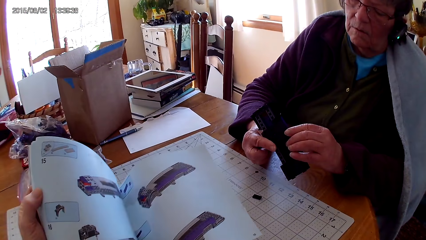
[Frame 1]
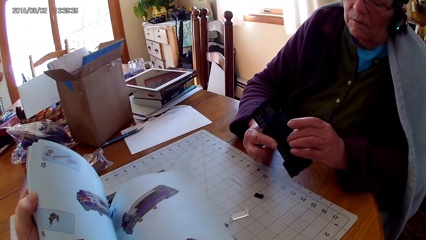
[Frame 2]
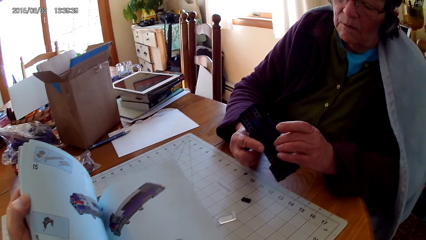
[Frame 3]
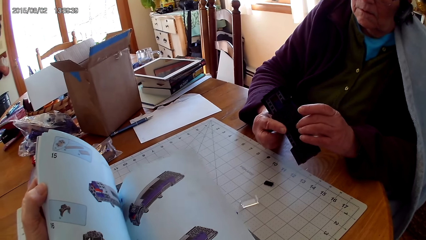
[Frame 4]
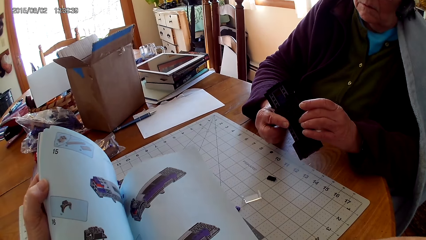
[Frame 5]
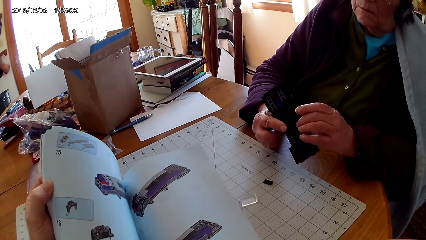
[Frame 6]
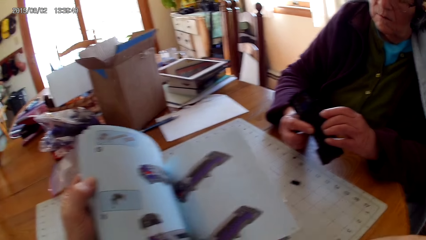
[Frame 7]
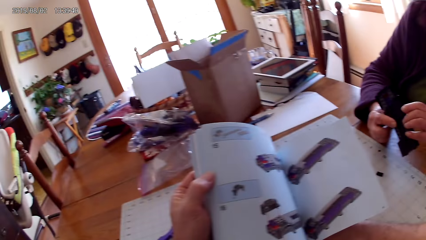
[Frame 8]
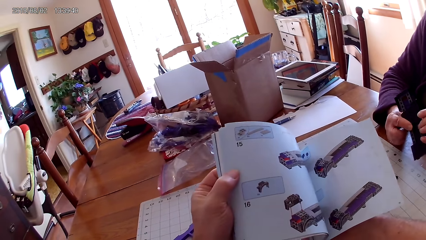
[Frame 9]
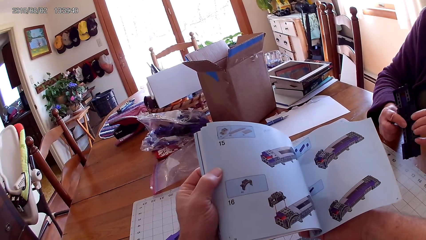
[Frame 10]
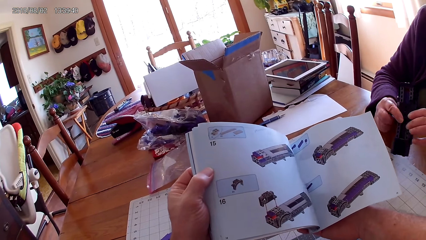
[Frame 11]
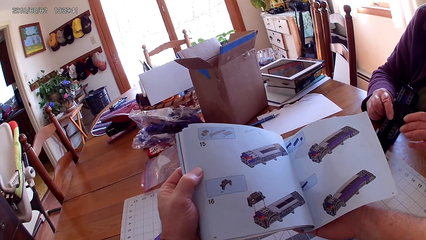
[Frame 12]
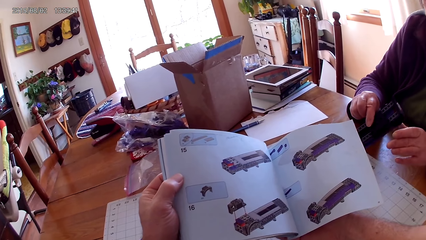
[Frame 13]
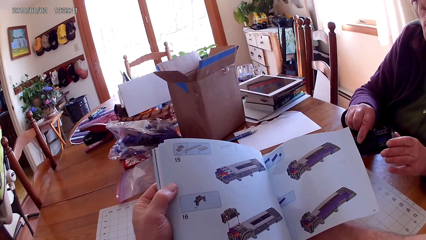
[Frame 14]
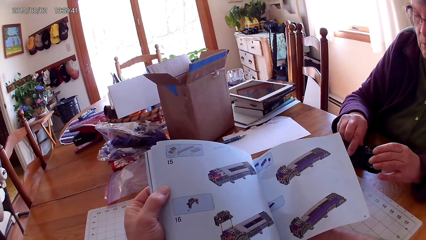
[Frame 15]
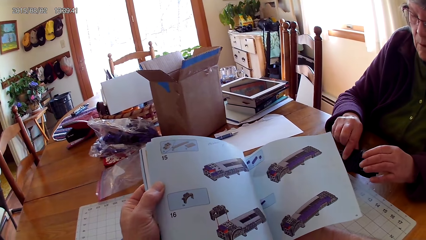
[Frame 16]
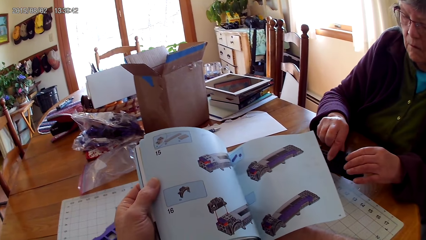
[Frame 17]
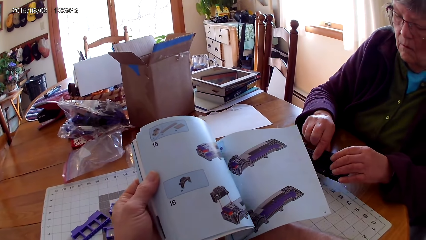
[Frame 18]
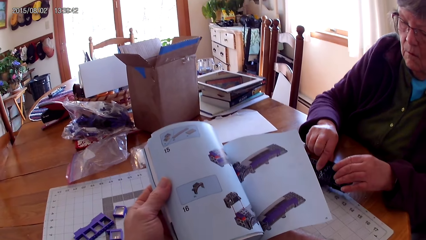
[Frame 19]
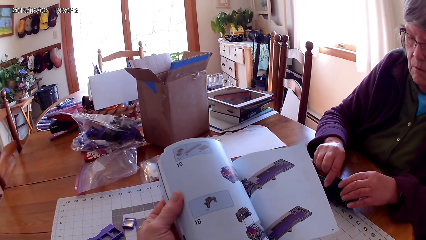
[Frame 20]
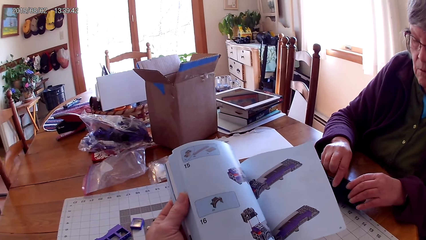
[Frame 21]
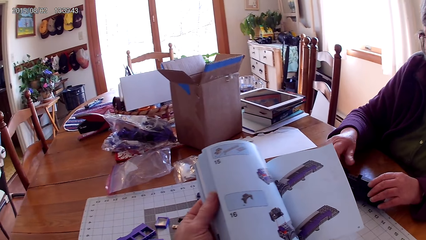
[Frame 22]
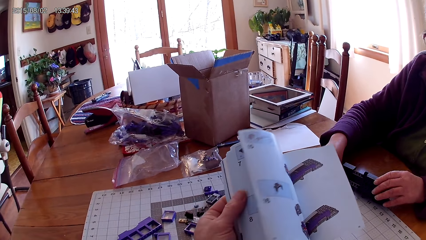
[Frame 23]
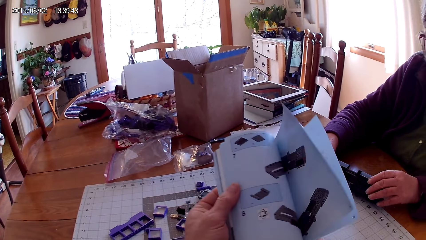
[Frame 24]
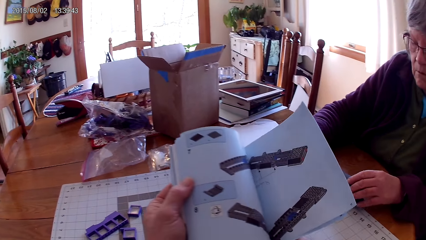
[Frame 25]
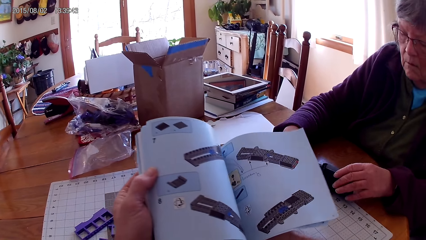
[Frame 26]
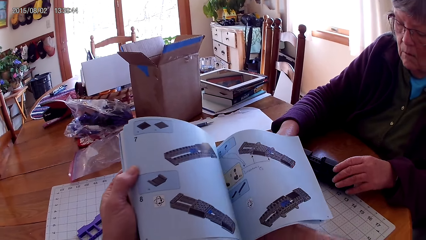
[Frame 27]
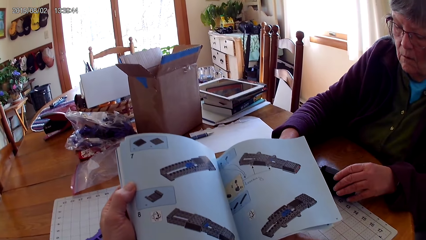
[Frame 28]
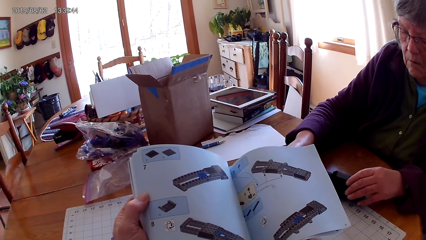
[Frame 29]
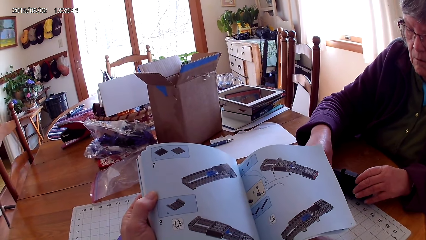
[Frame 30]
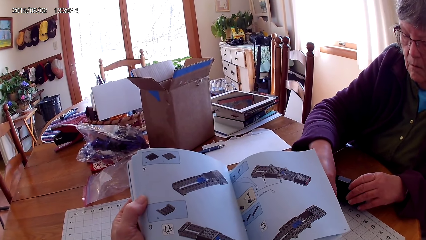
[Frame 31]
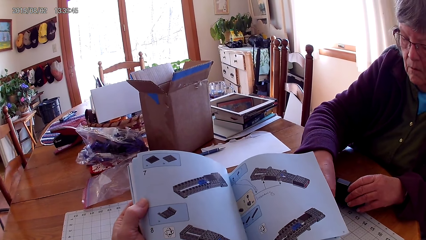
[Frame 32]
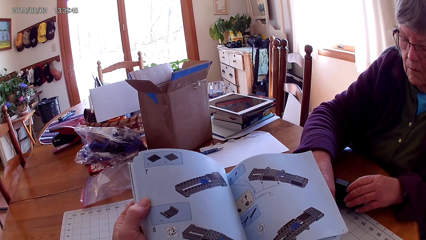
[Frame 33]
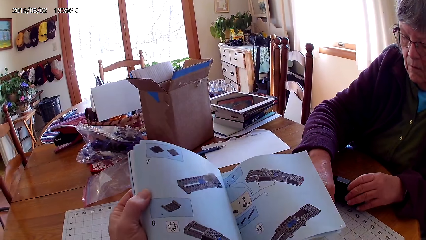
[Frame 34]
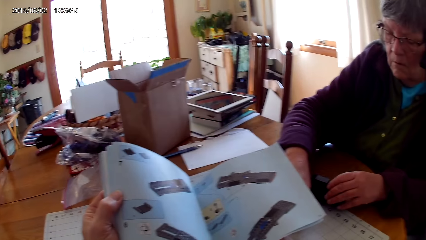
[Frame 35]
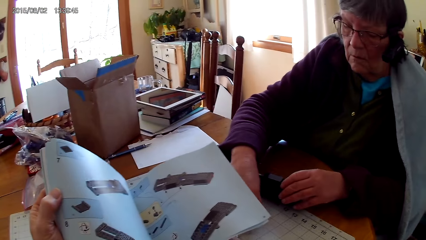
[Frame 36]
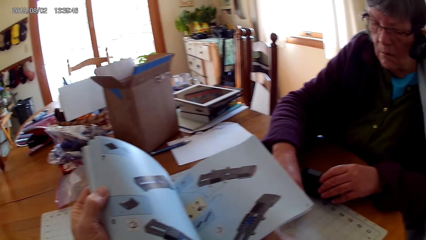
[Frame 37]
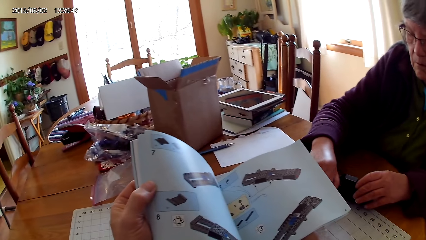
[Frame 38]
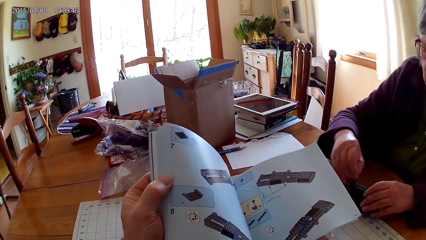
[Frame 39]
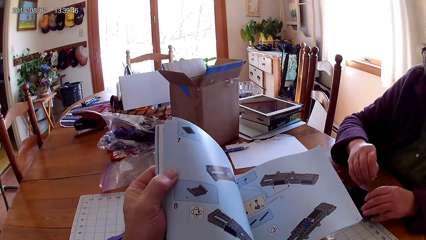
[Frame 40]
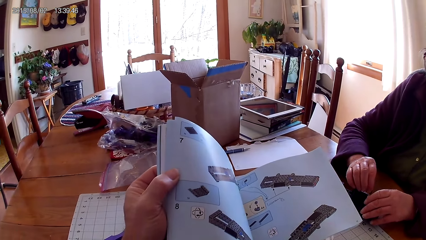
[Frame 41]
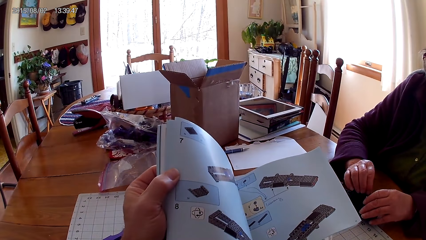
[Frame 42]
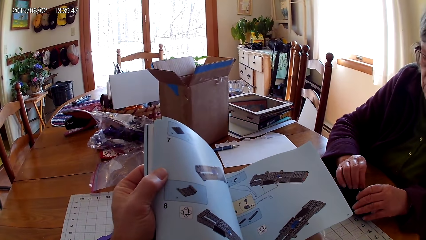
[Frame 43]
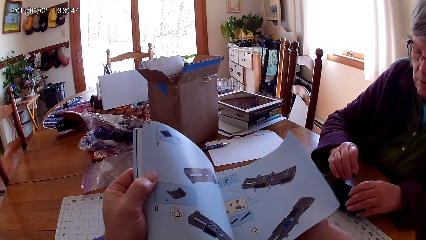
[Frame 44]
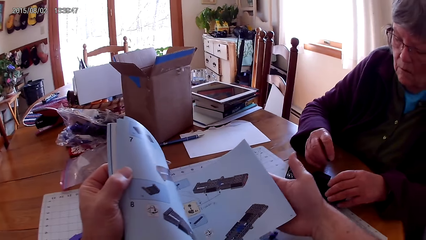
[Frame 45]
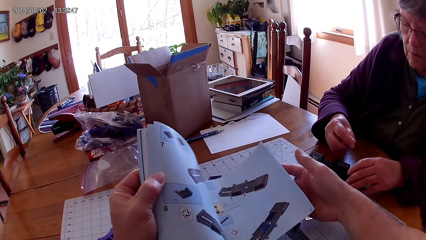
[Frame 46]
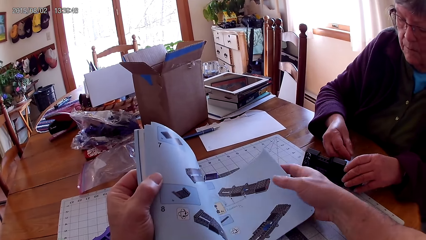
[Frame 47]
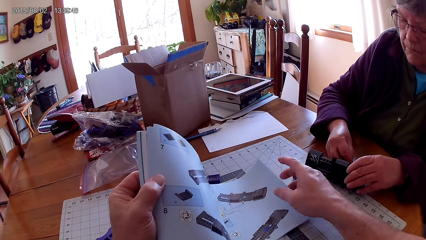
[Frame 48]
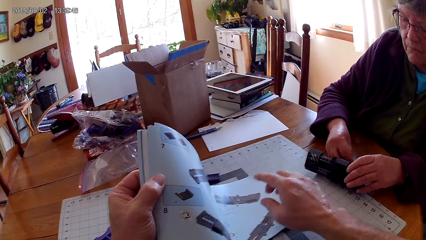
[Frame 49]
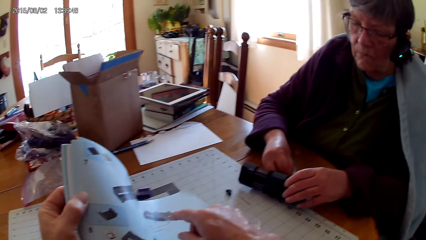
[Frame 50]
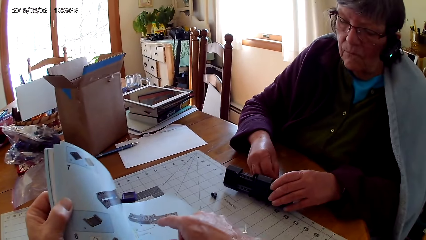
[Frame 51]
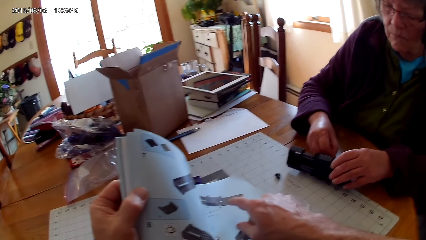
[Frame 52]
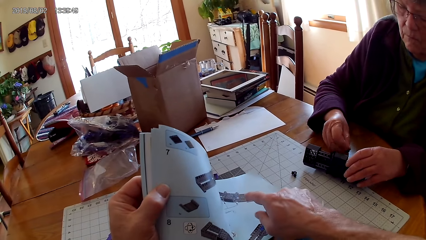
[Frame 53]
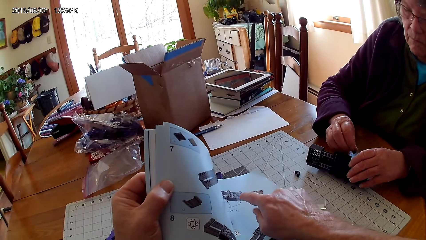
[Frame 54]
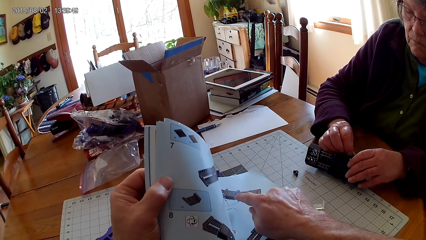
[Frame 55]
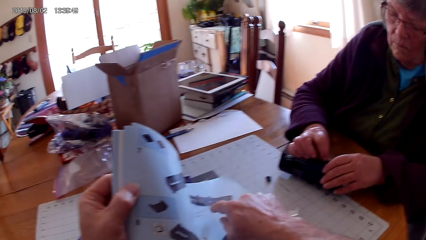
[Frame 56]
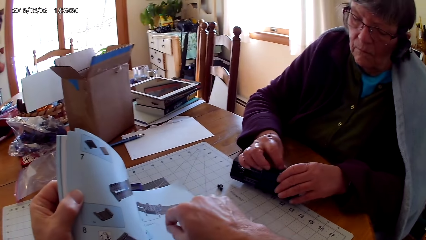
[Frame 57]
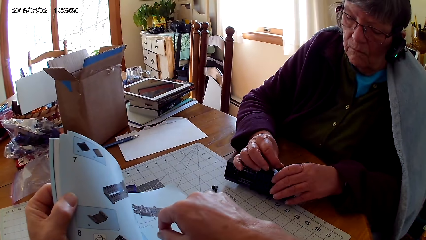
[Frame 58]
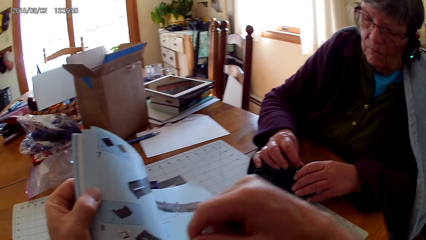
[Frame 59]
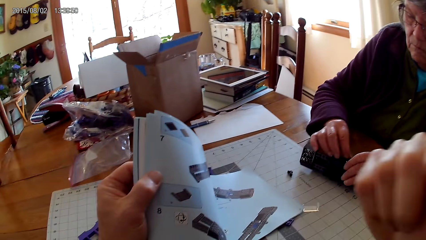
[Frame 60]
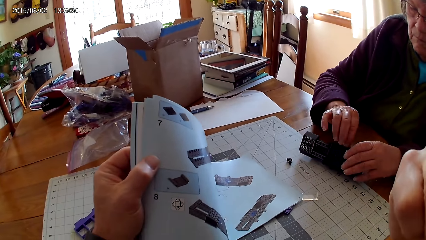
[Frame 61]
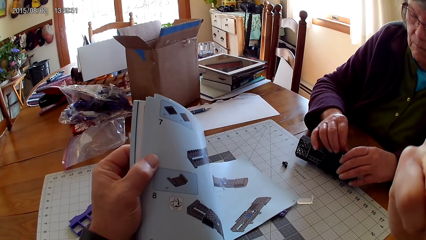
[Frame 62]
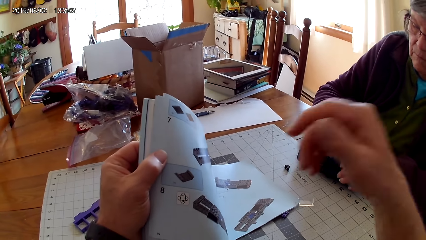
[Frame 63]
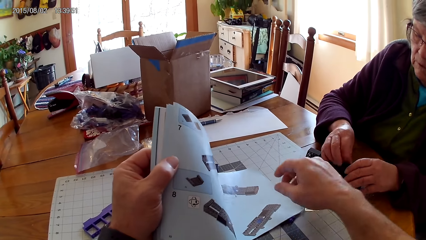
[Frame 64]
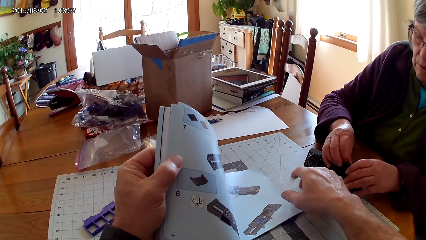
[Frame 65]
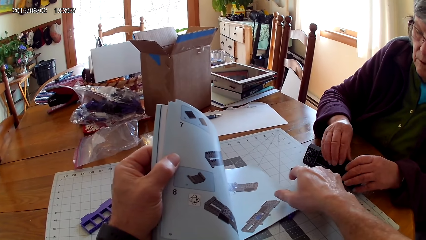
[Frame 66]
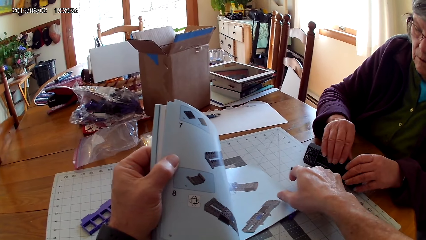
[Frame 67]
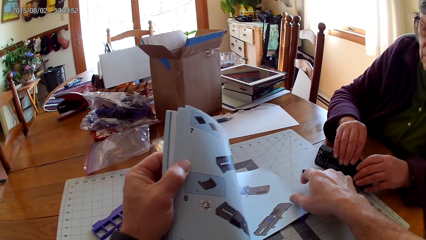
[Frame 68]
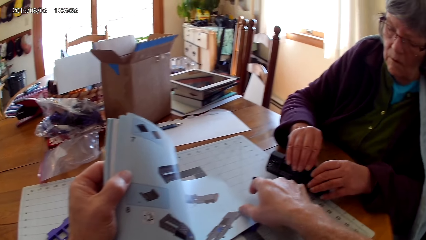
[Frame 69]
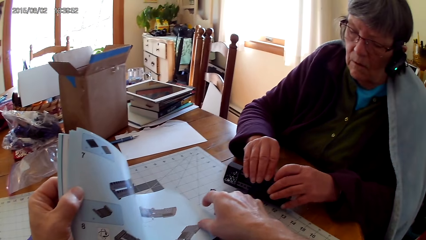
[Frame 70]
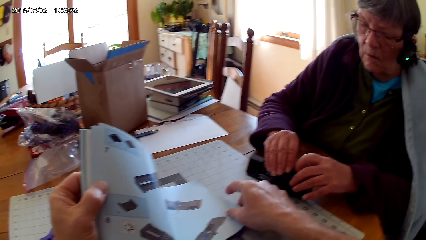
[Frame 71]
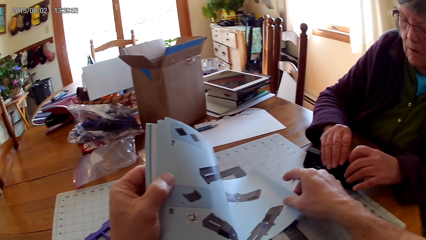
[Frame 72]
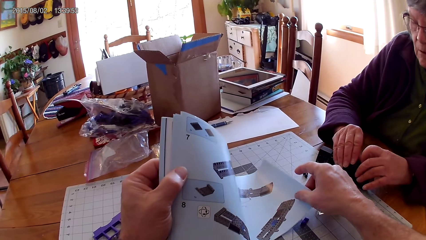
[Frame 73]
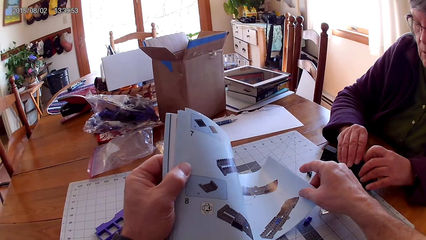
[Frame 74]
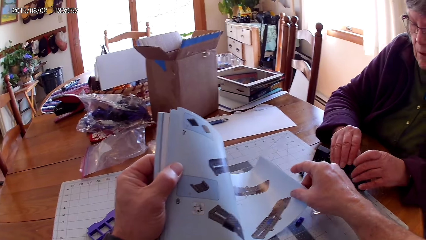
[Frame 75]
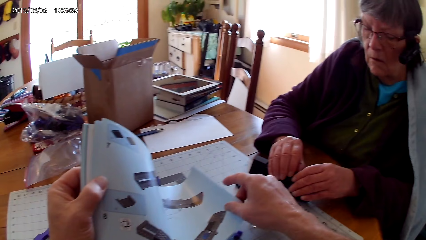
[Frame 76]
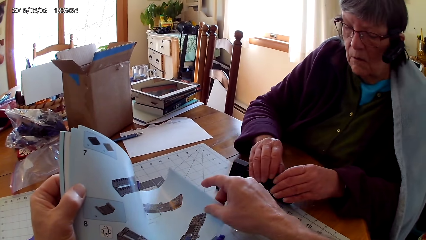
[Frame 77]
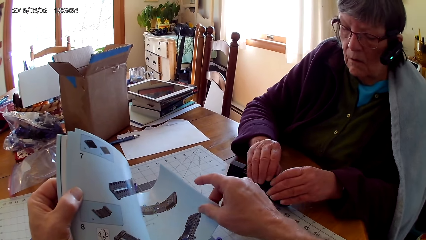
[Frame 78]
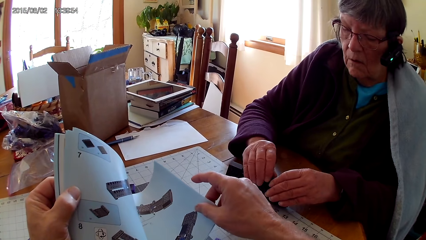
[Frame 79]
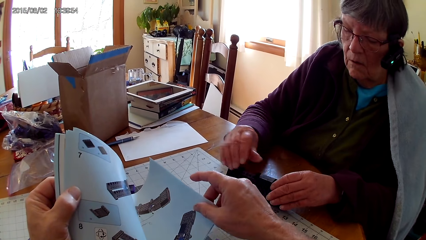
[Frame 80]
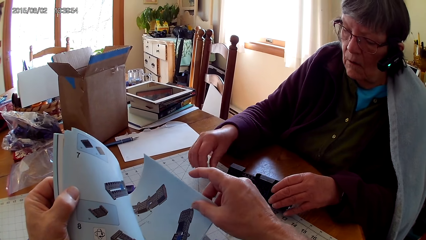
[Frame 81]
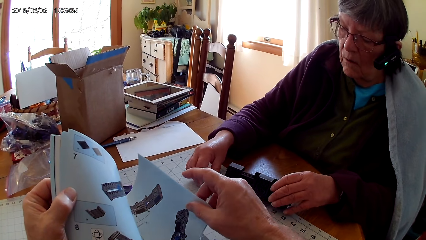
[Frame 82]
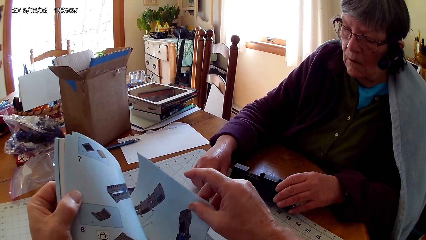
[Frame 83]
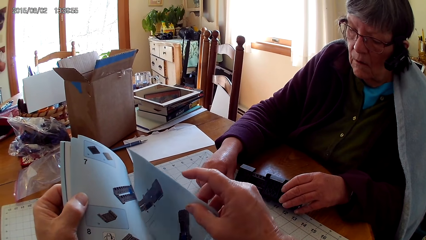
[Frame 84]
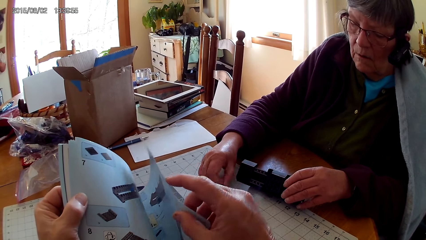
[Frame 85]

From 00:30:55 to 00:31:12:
The camera wearer looks at the stapler held by a person. They look at the drawing on the book. The person holds the lego book. The camera wearer opens a page in the book. They look at the drawing on the book. The person fixes something in the stapler. The camera wearer points at a drawing in the book. They touch their face, read the lego book, and touch the book with both hands.
